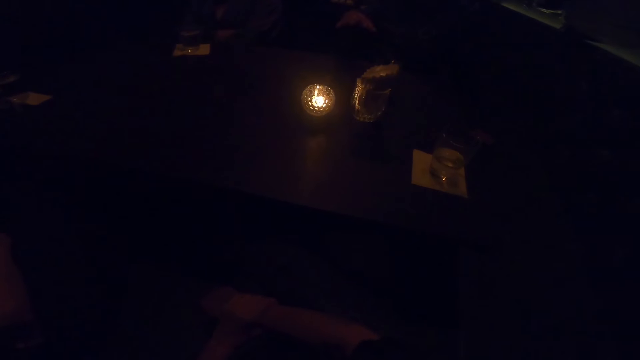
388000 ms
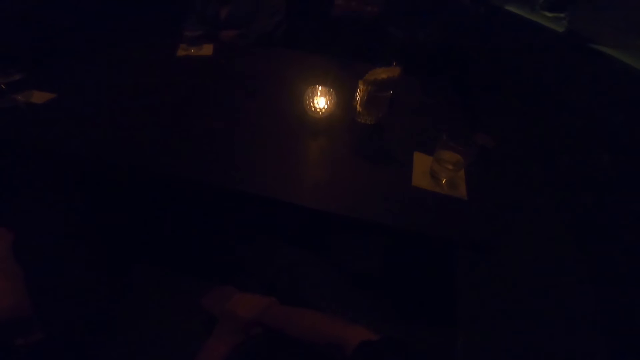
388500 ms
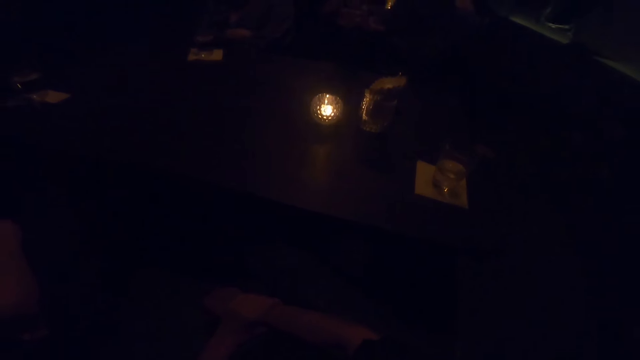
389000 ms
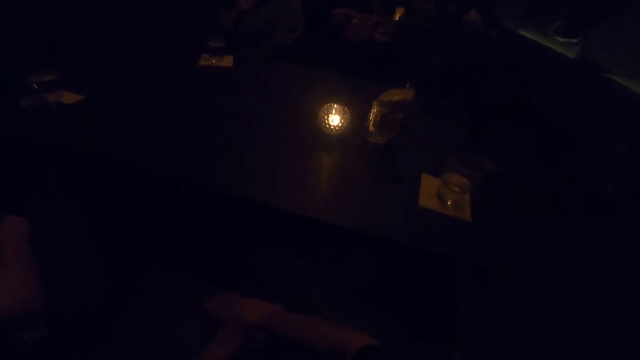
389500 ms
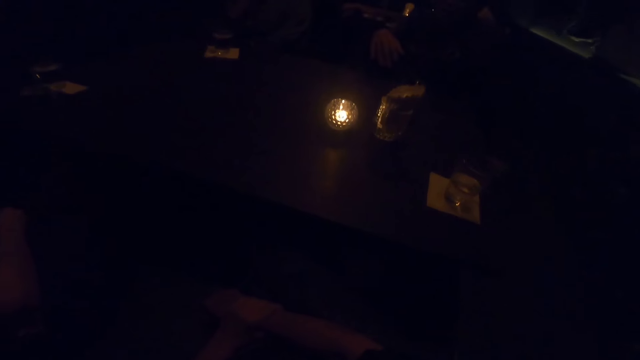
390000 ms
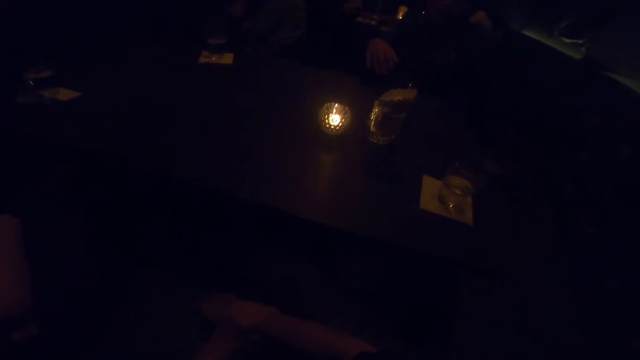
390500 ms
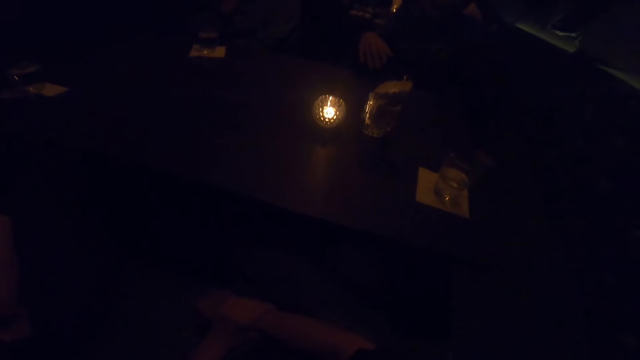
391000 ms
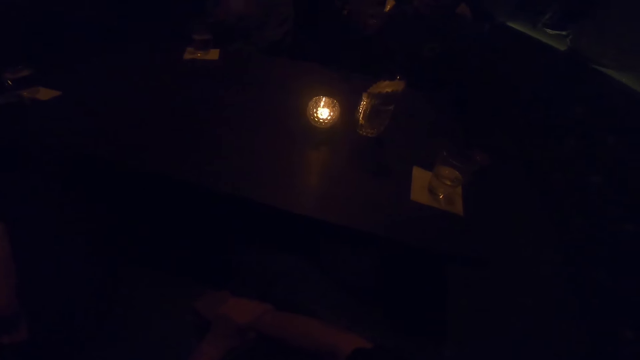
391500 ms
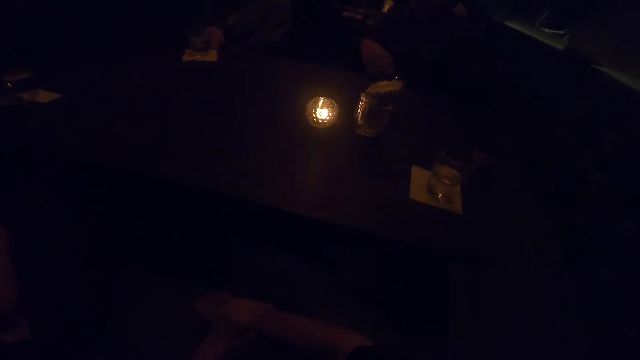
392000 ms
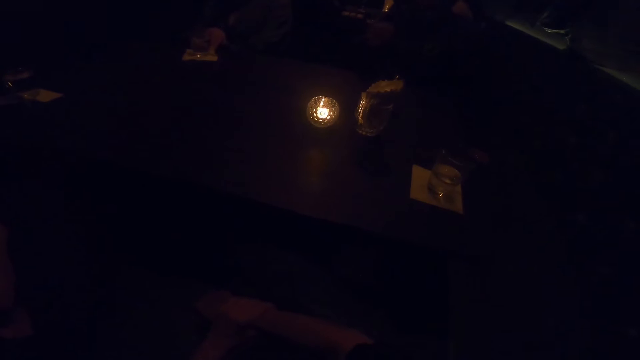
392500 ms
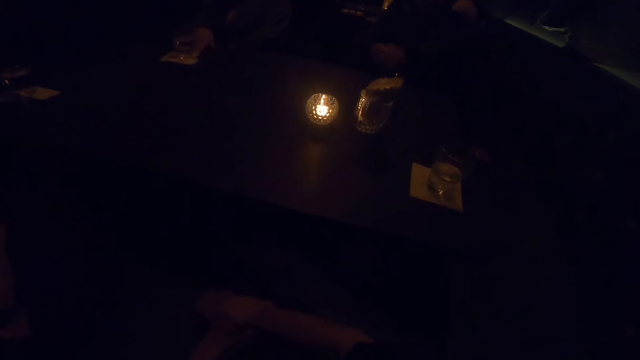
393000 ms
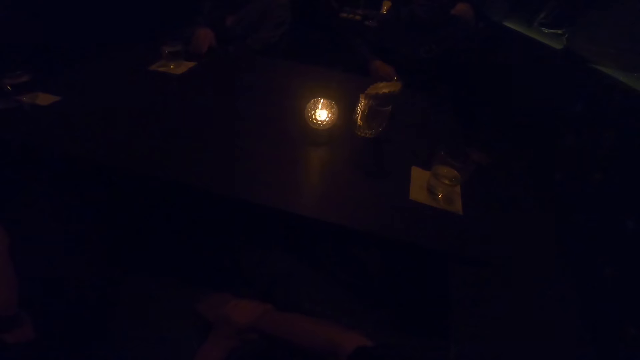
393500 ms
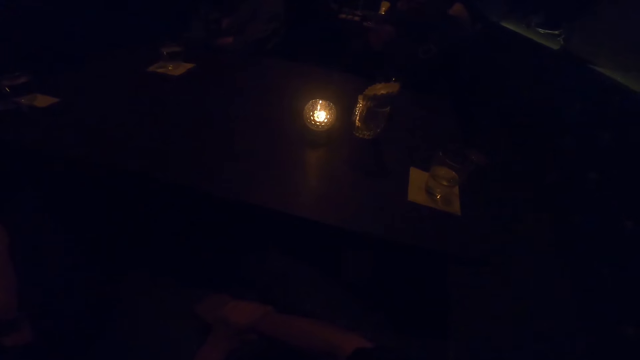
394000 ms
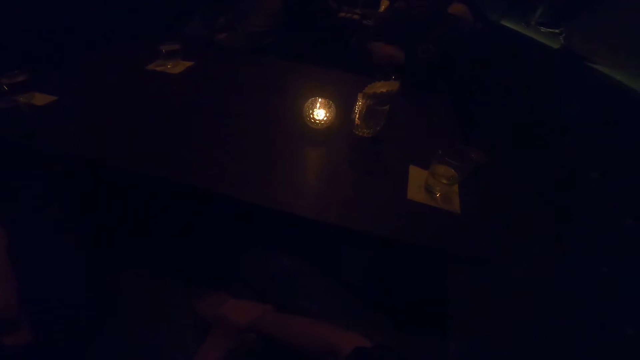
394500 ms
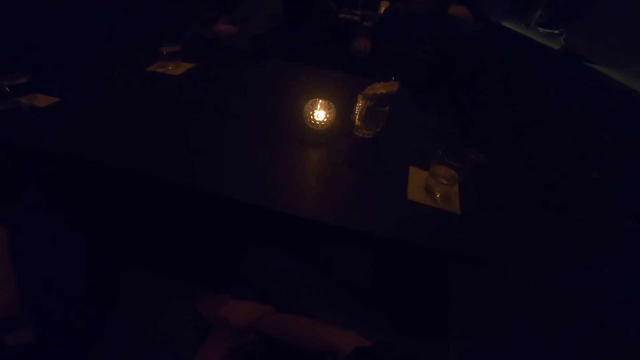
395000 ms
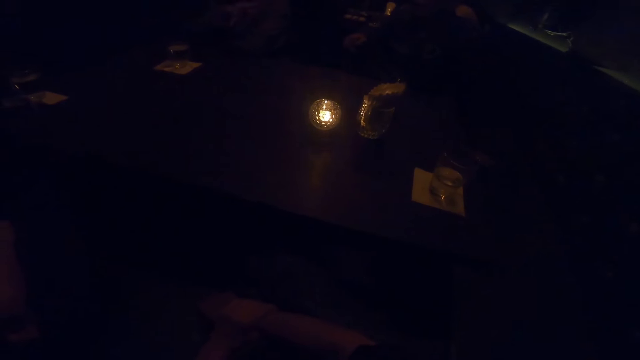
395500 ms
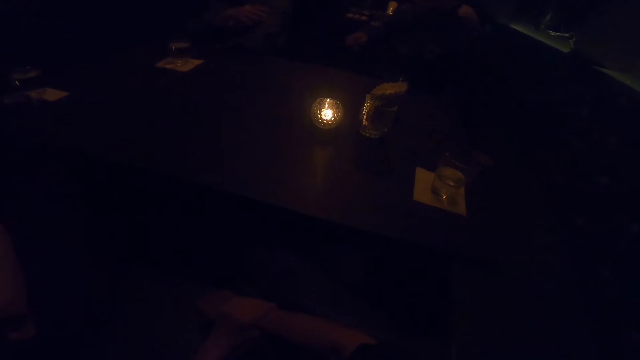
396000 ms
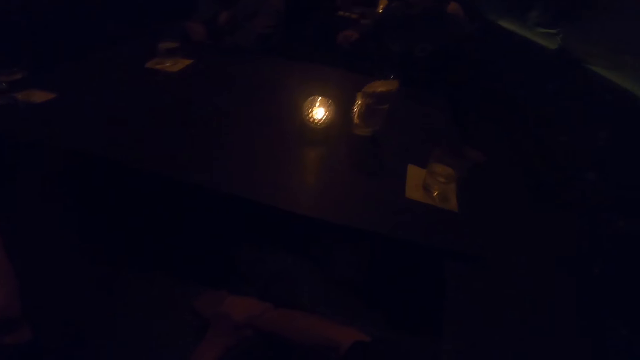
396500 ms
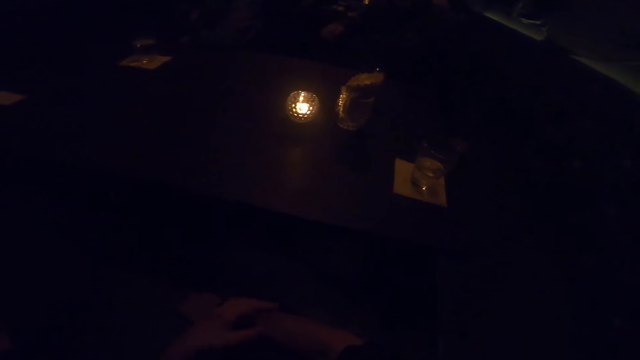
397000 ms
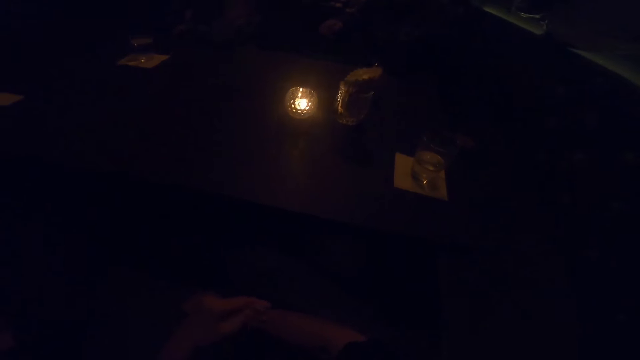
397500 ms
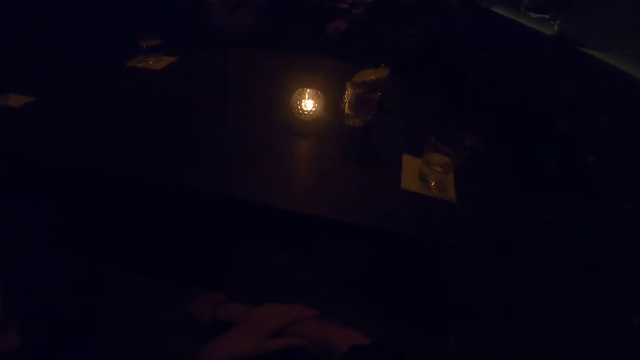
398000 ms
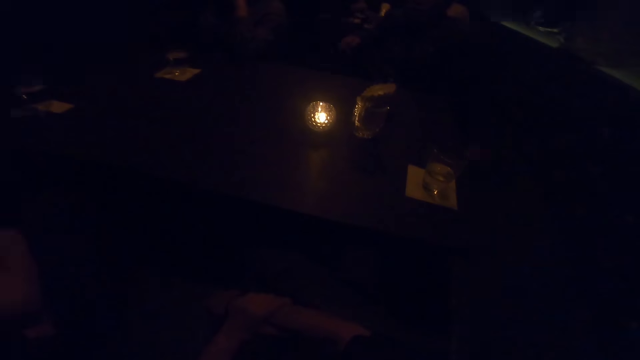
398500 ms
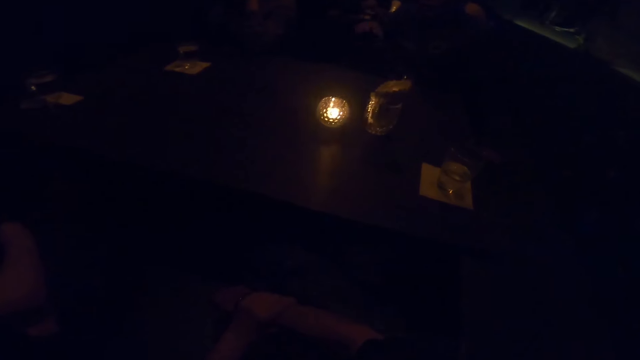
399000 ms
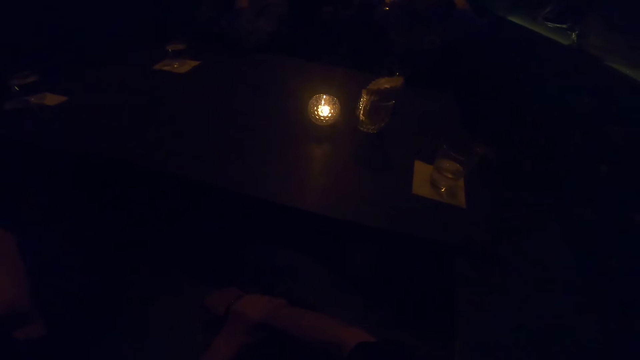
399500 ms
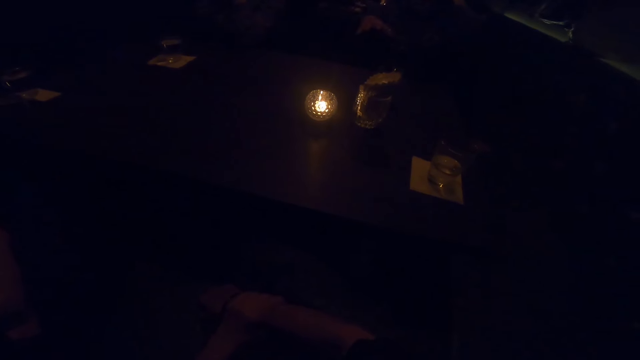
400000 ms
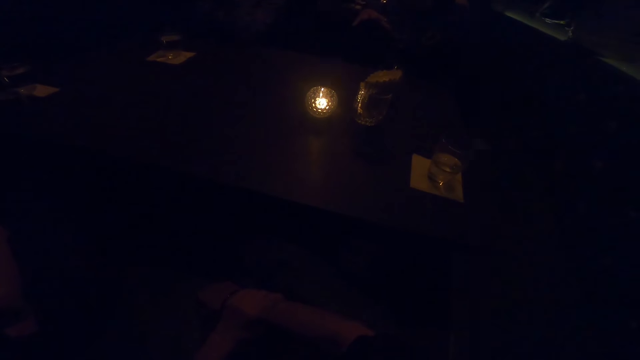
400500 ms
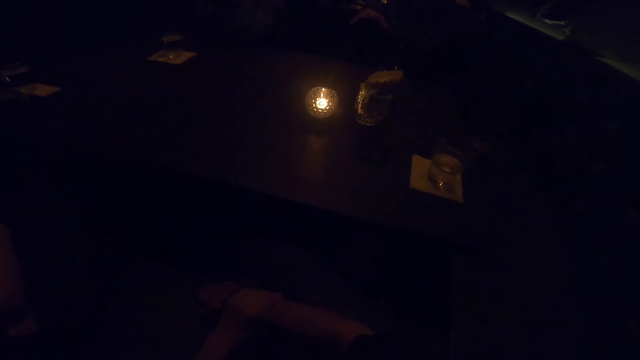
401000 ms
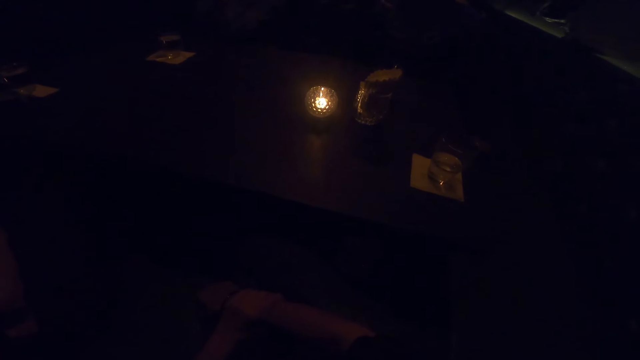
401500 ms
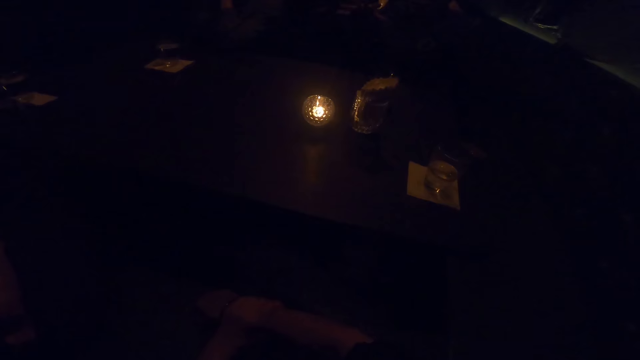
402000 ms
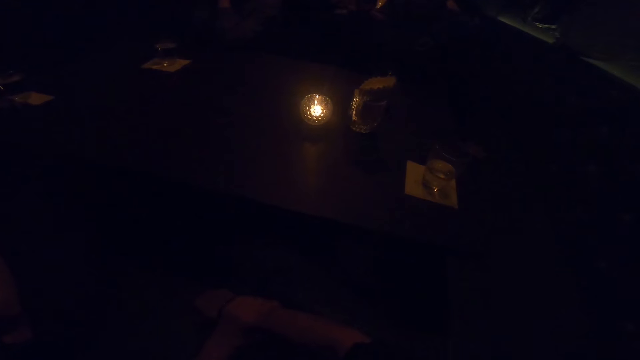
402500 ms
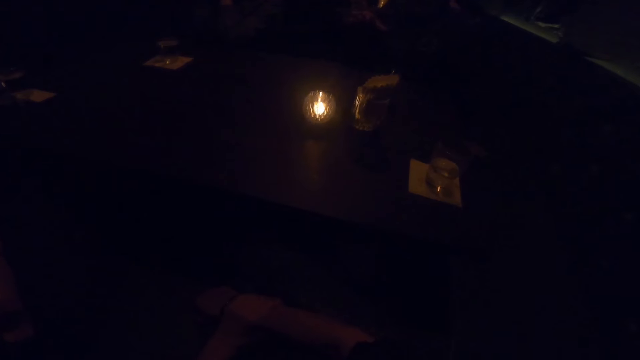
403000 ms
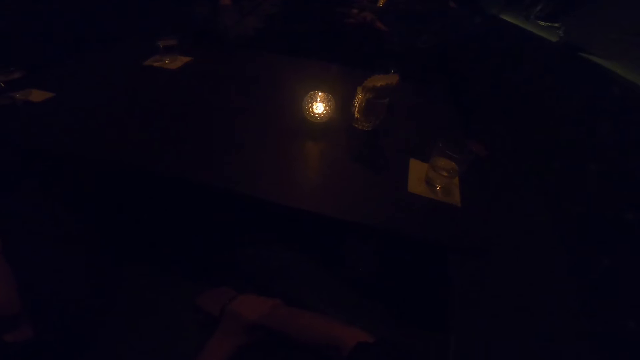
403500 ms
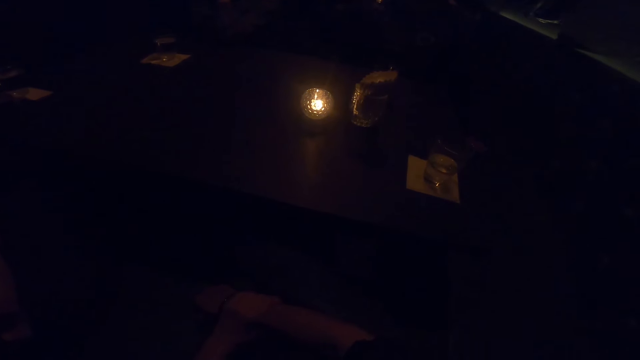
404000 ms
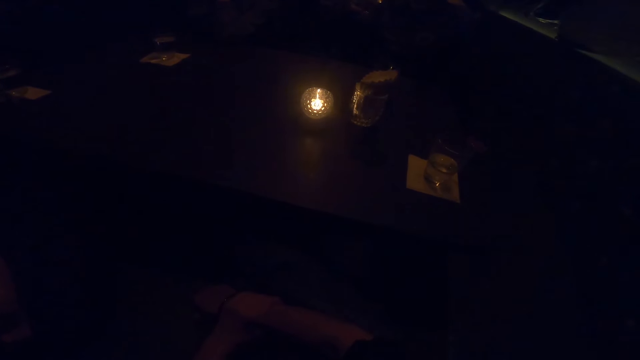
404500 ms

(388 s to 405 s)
A woman touches the face. The woman moves a glass of water on a table with her left hand. She sways a hand in the air. The camera wearer touches the right hand. Another person sways hands in the air.

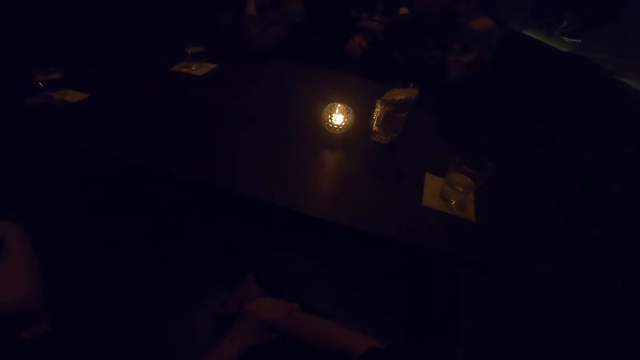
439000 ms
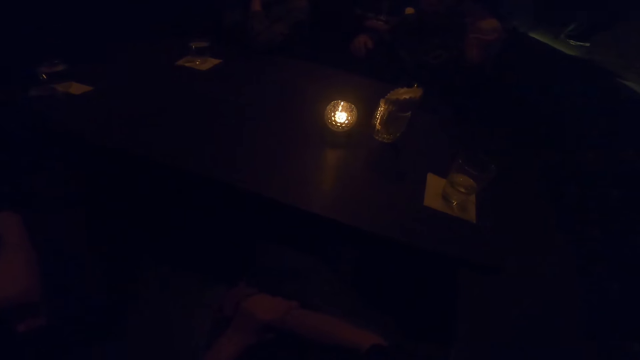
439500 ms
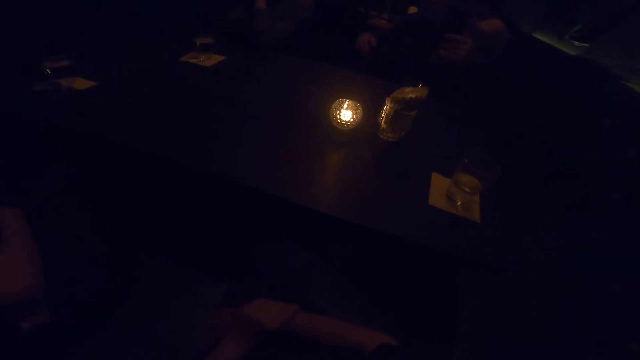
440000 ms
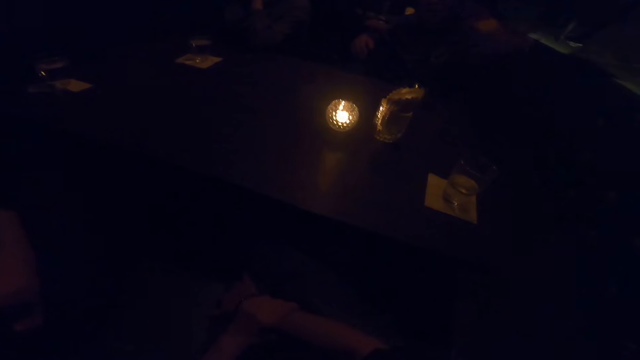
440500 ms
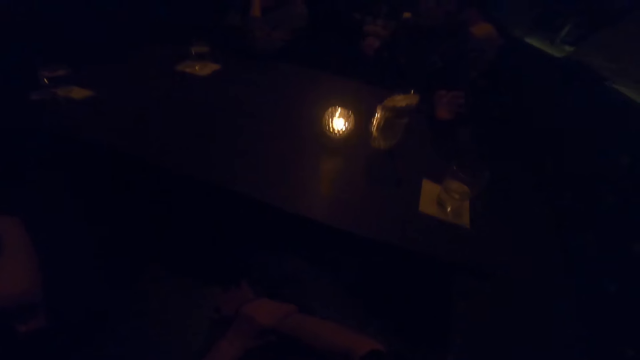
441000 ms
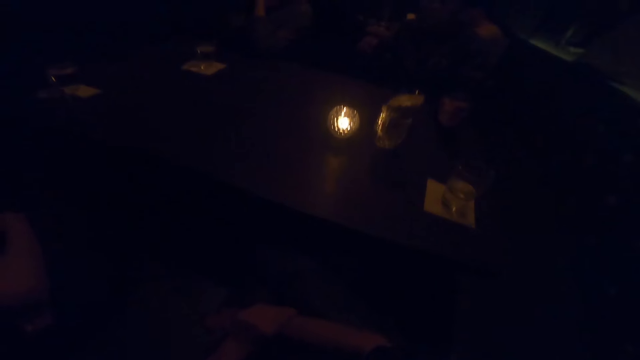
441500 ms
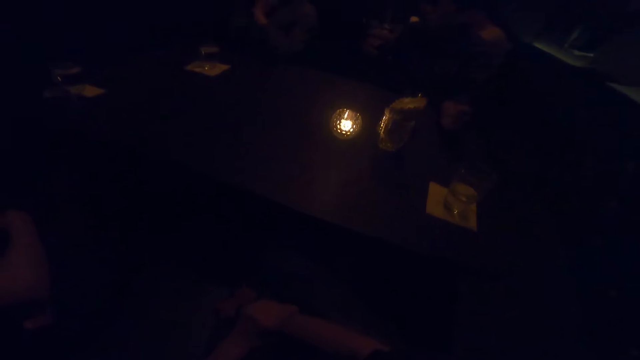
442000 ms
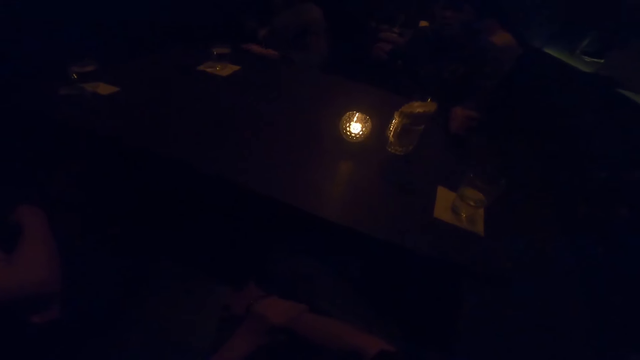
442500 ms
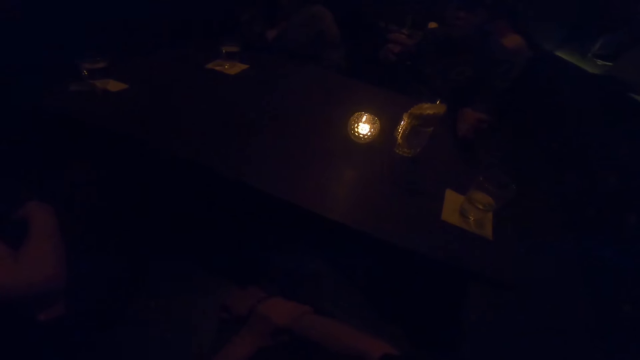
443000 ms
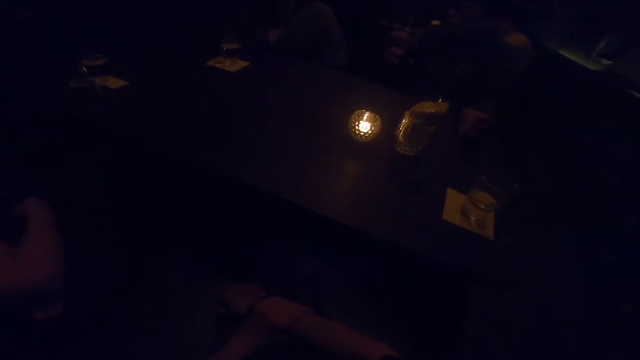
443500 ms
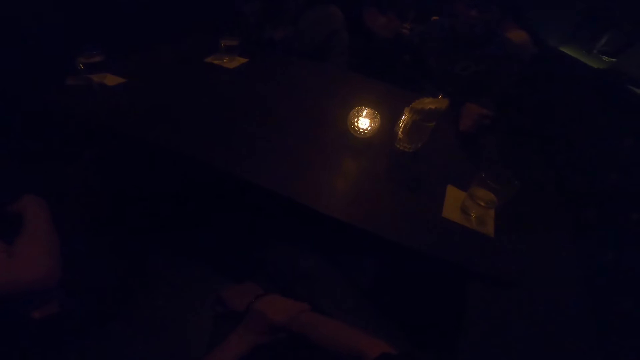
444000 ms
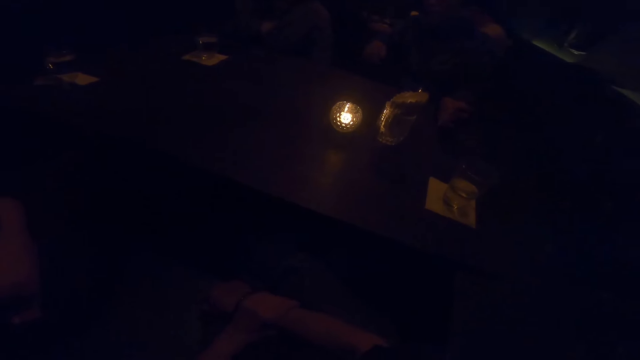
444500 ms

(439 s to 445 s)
A person puts a hand on the table. The person sways hands in the air.
